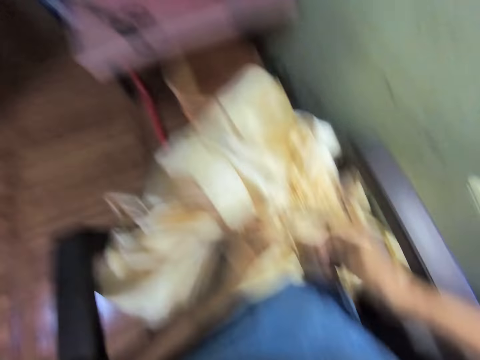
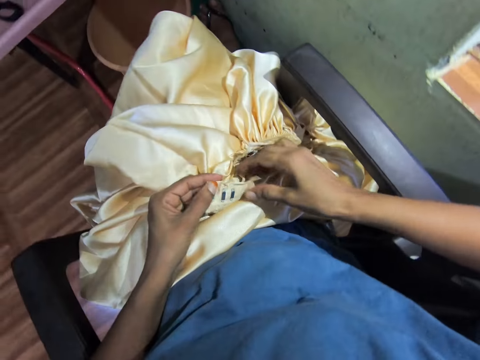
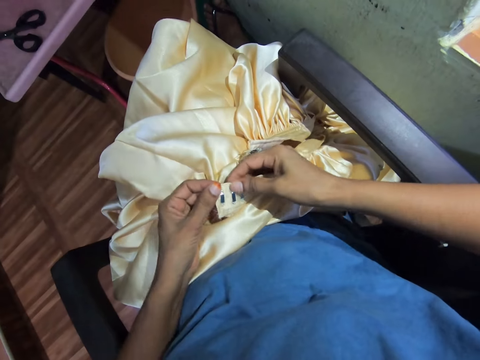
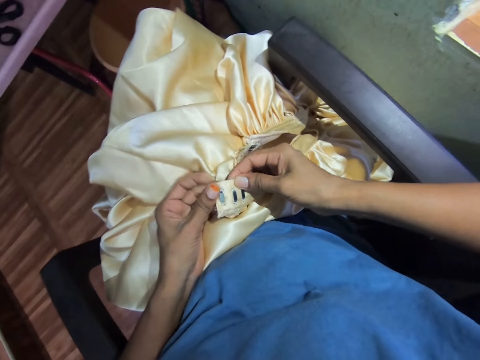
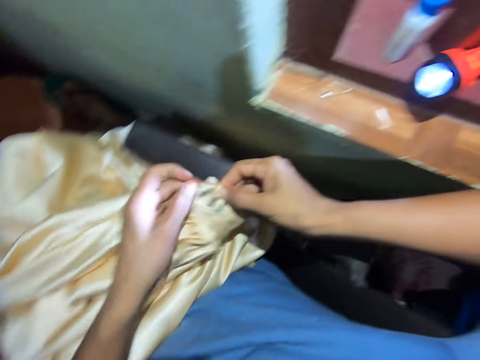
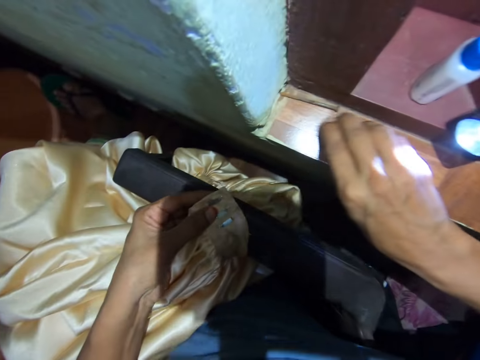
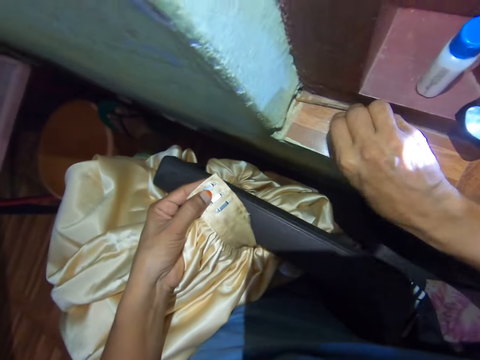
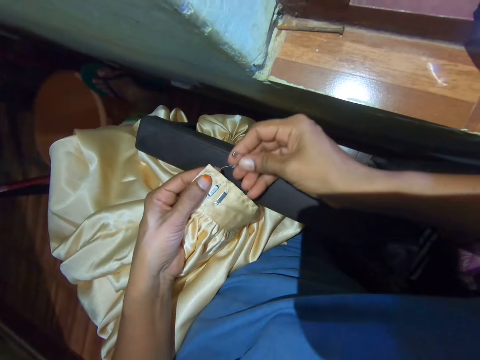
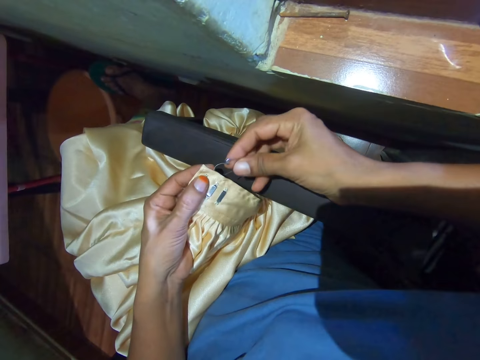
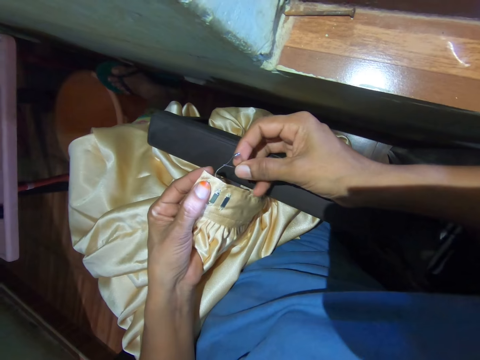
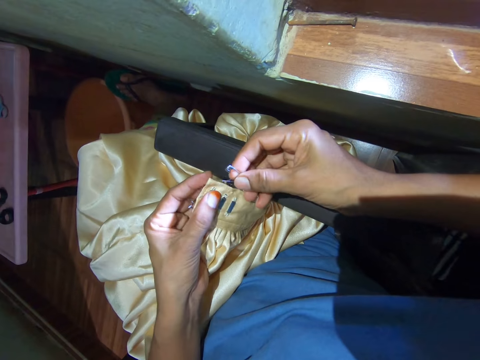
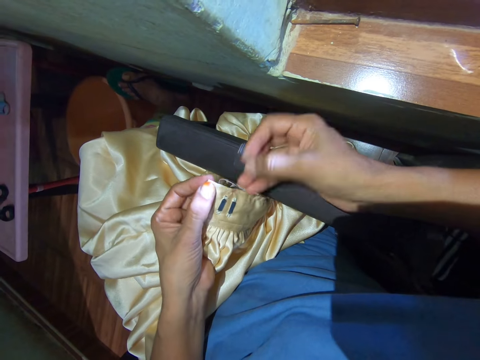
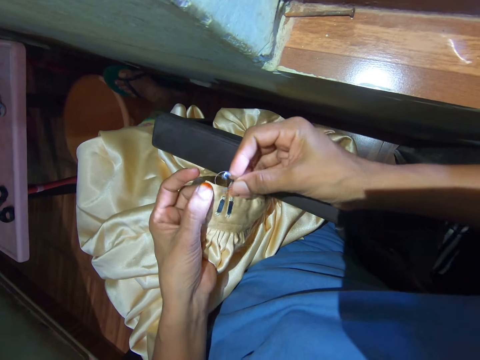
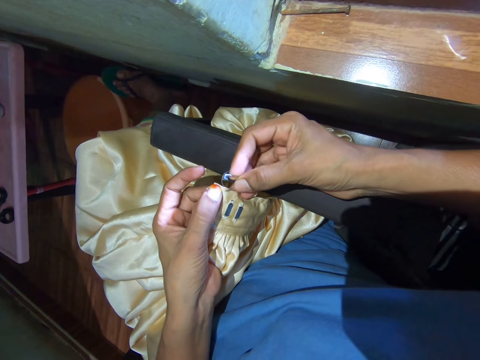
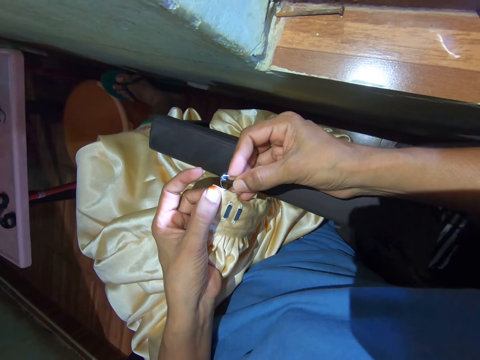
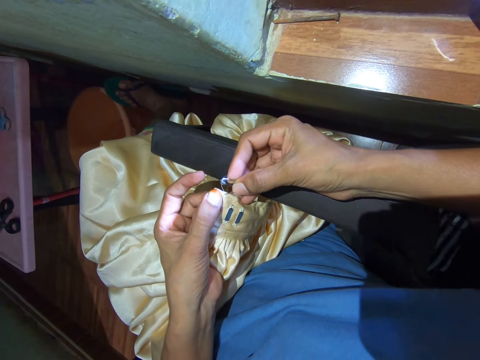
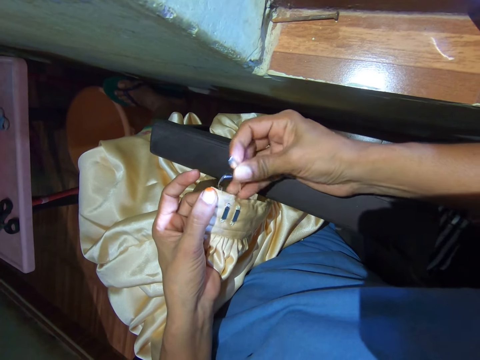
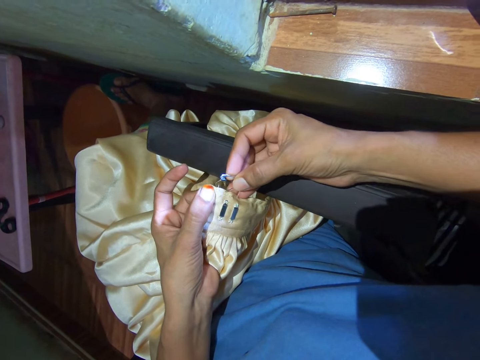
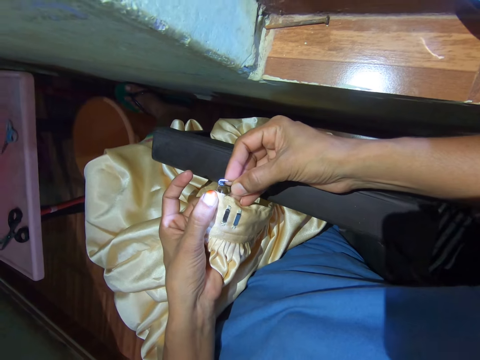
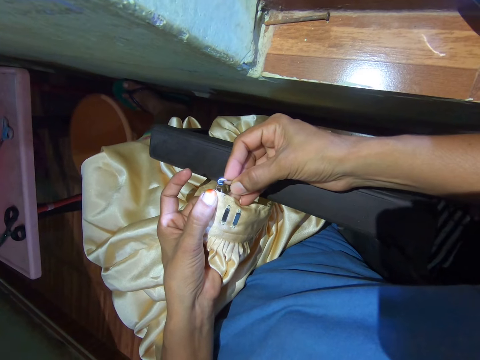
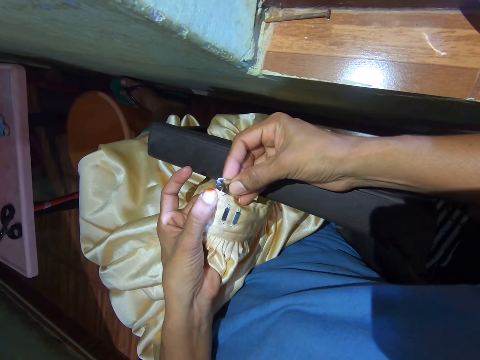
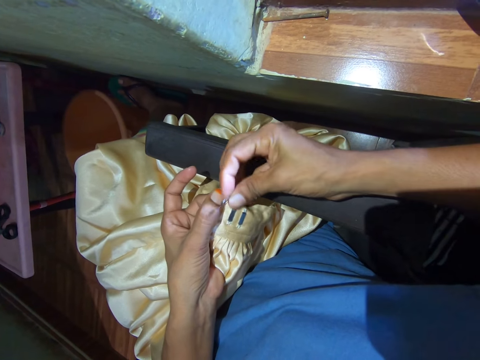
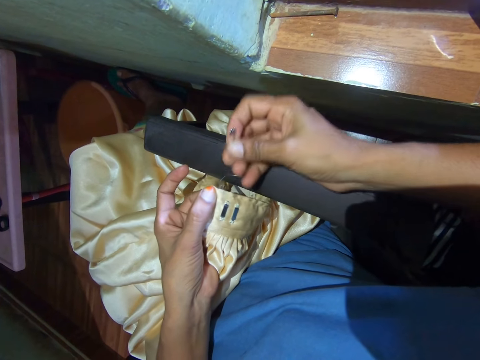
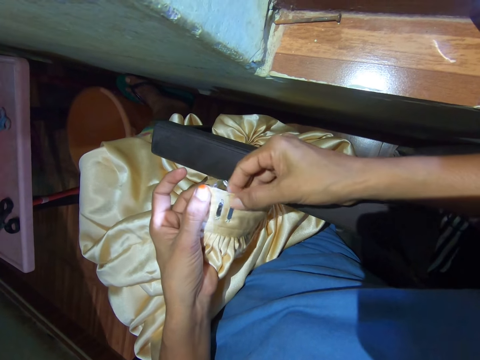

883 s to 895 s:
The camera wearer looks at the cloth. They pick up the pin. They repair the cloth with a safety pin. They pull out the thread with the pin.

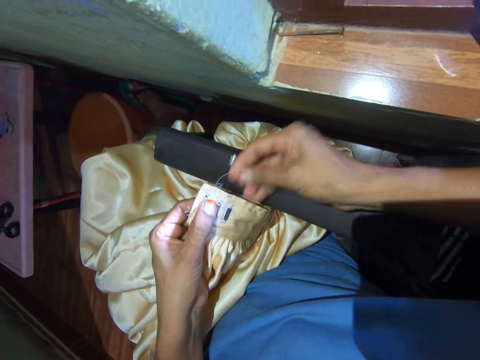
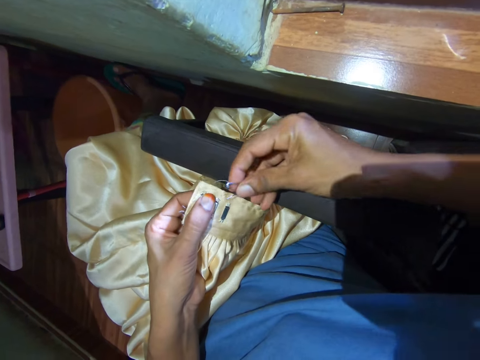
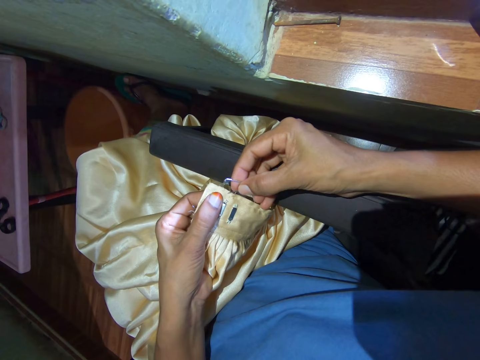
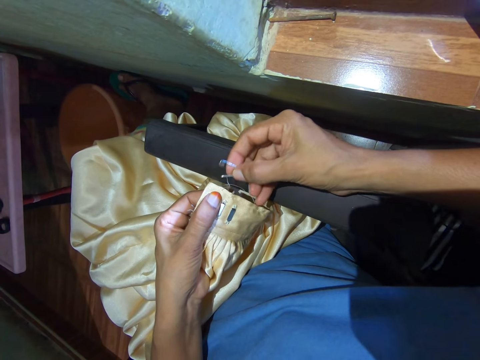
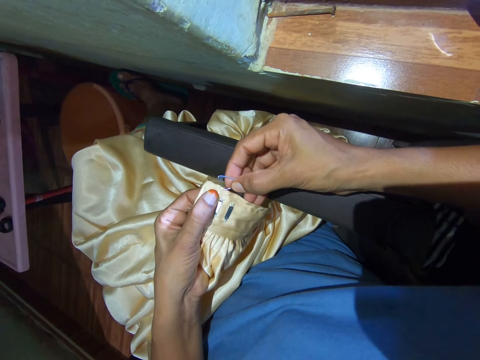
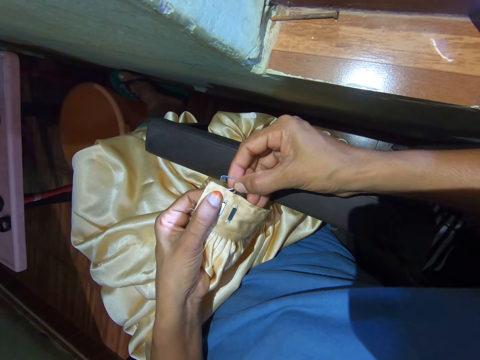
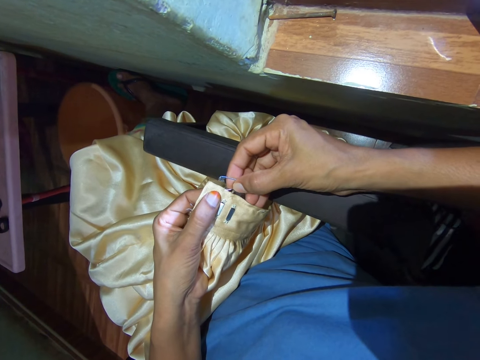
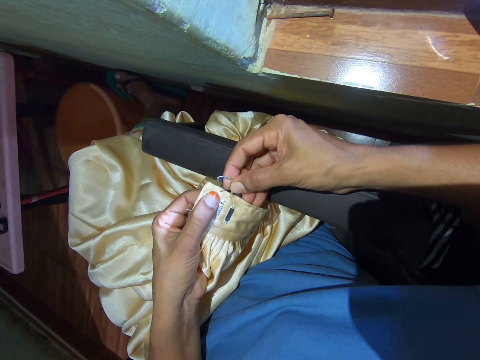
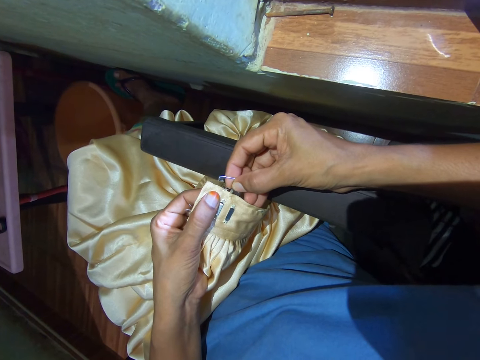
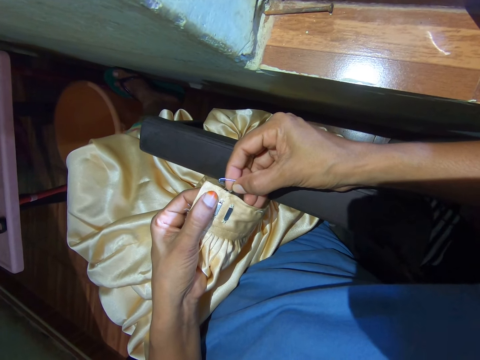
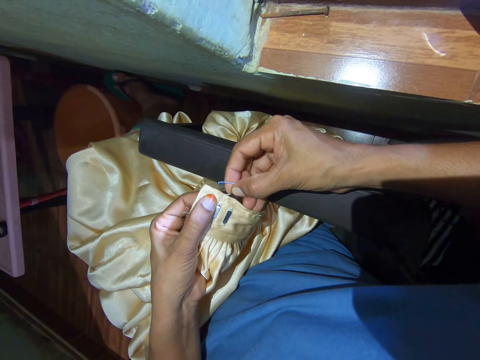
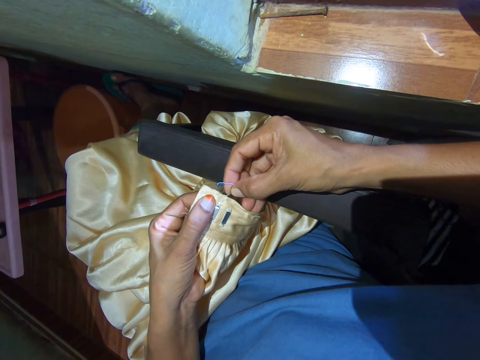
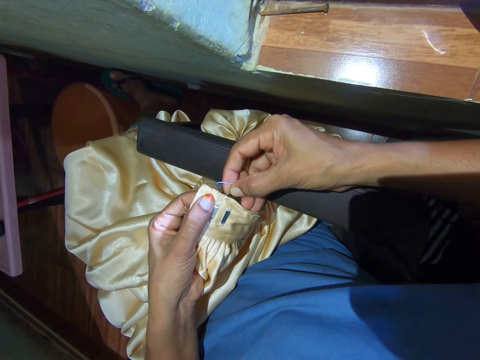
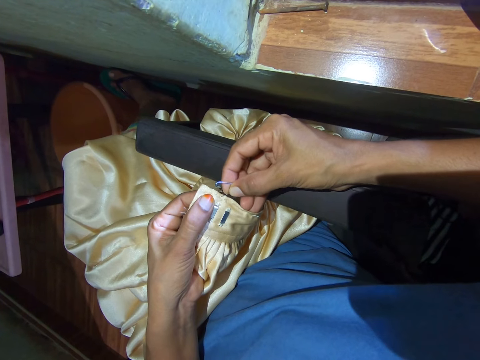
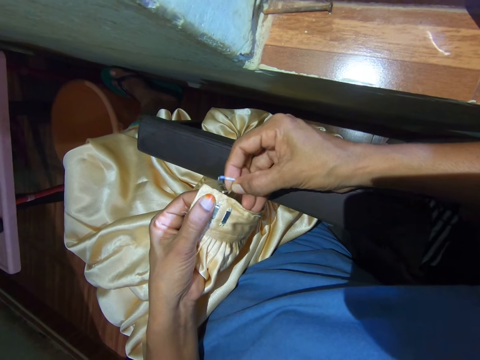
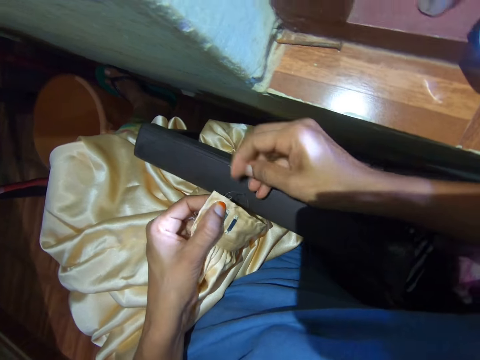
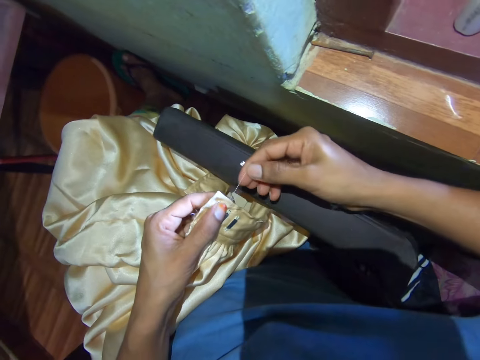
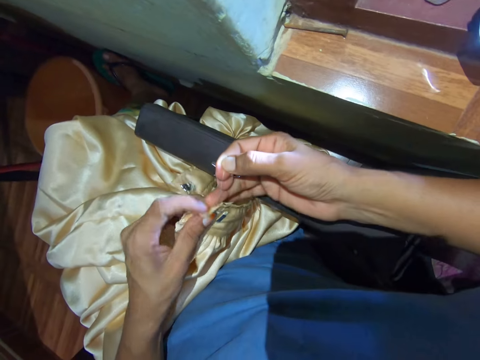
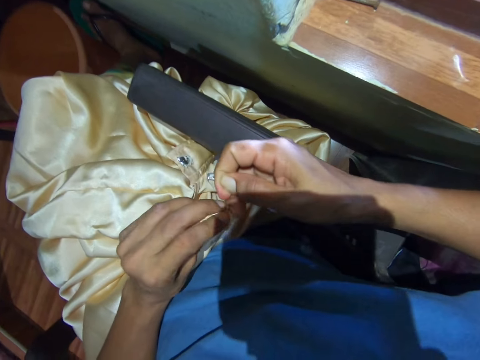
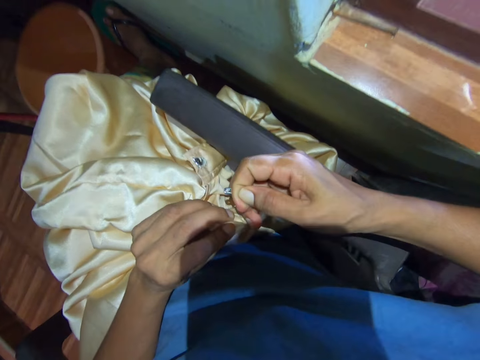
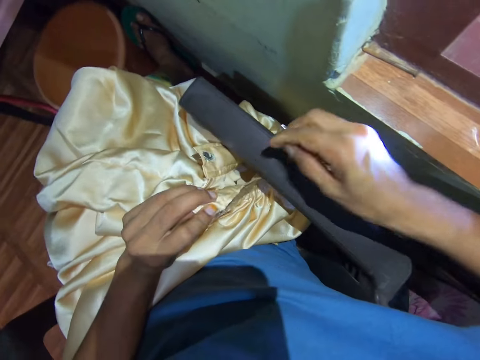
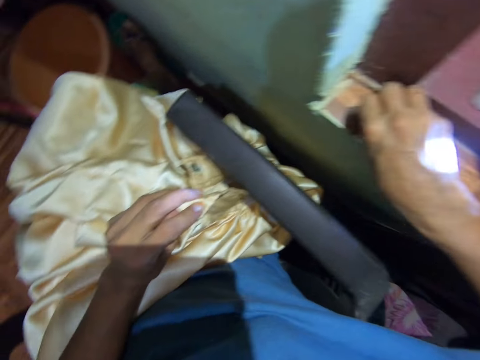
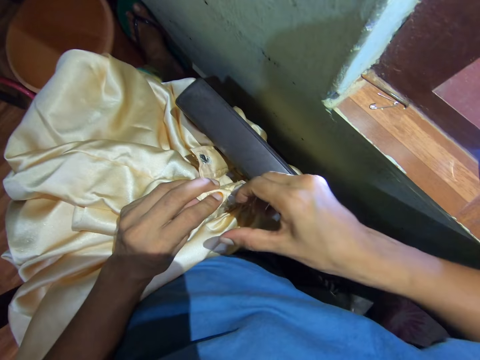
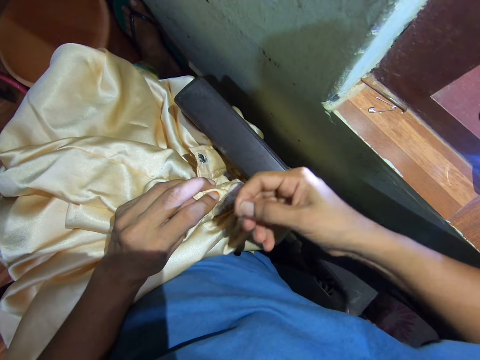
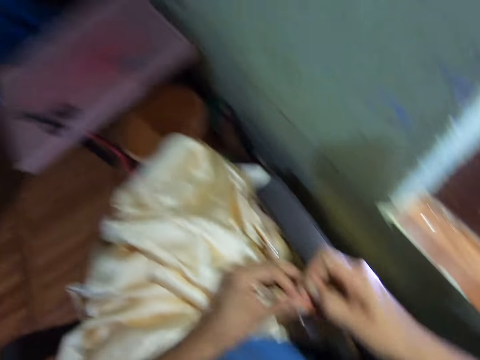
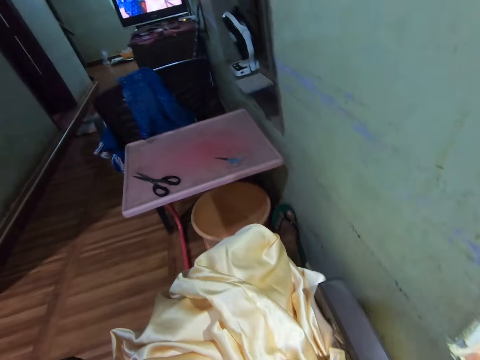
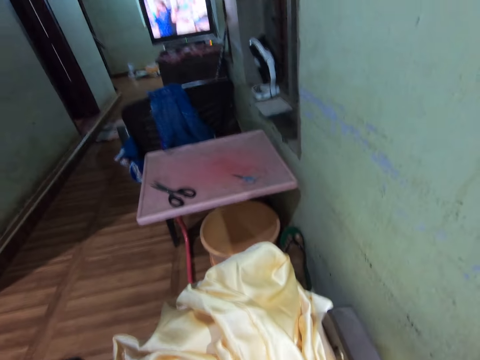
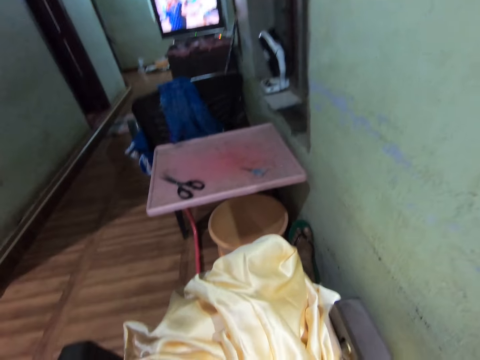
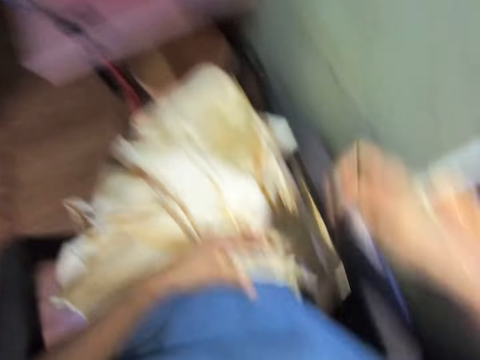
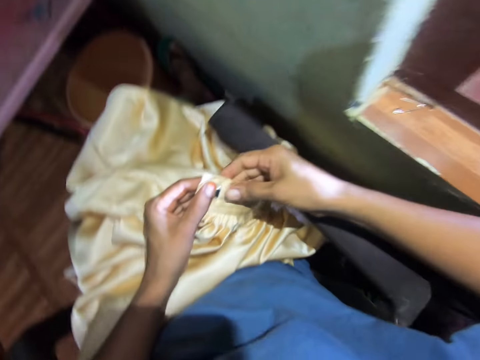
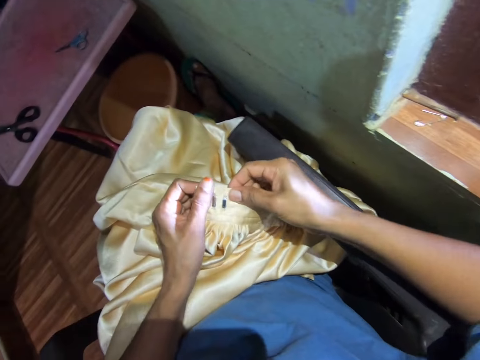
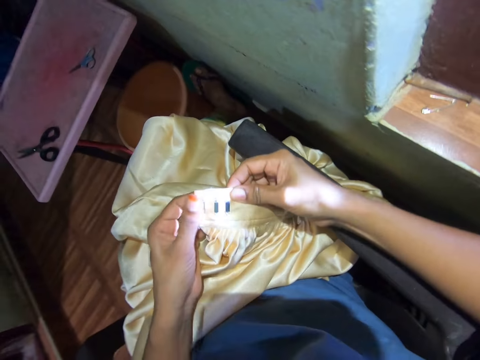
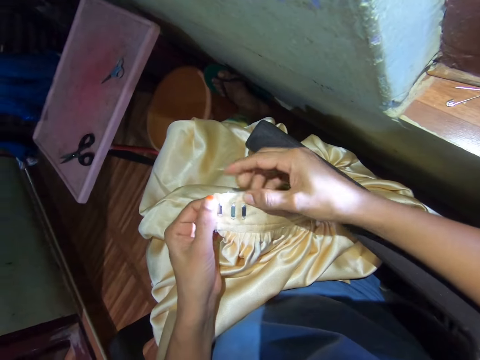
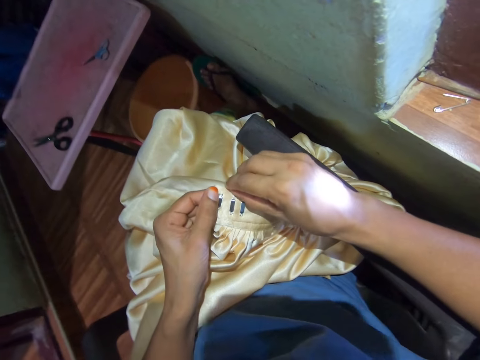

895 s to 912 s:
The camera wearer pulls out a thread with the pin. They pull out a thread with the pin again. They pull out the thread with the fingers from the cloth. They turn the cloth. They place the pin on the board. They pull out the thread. They look at the television. They look around the room. They adjust the cloth.
